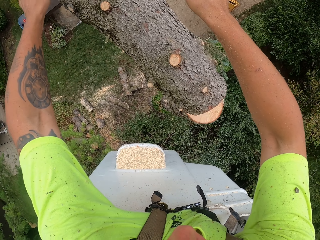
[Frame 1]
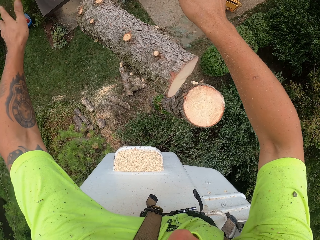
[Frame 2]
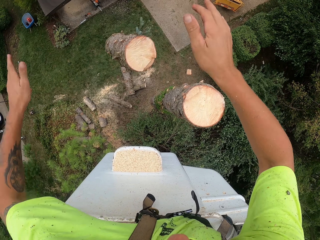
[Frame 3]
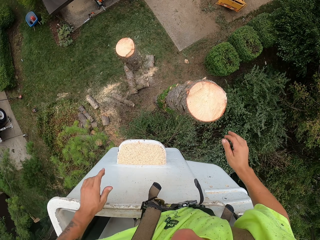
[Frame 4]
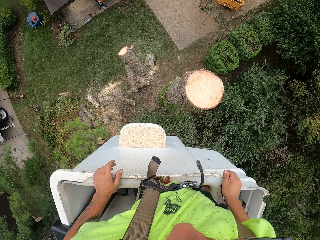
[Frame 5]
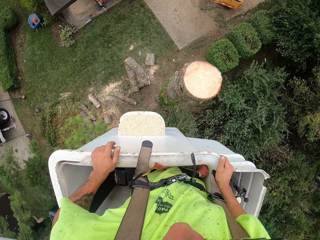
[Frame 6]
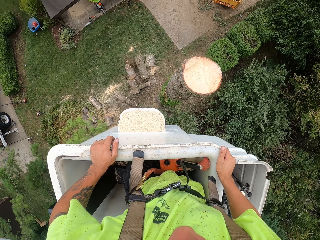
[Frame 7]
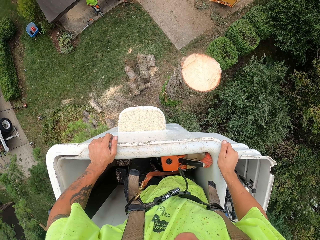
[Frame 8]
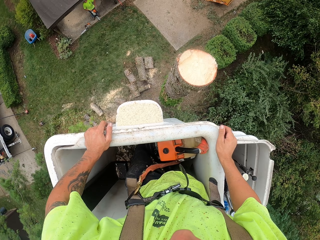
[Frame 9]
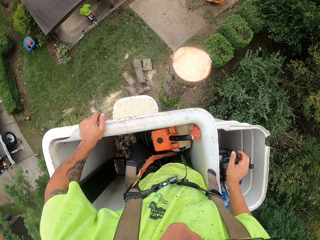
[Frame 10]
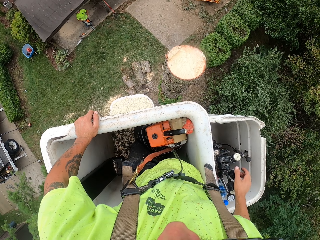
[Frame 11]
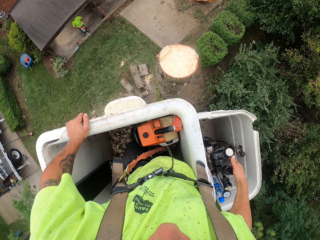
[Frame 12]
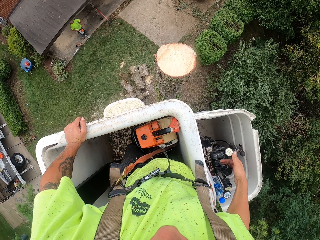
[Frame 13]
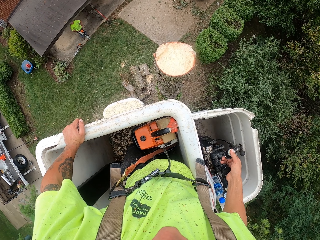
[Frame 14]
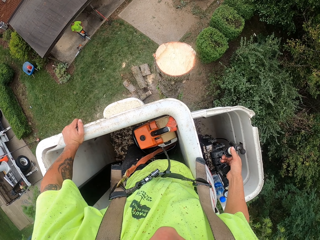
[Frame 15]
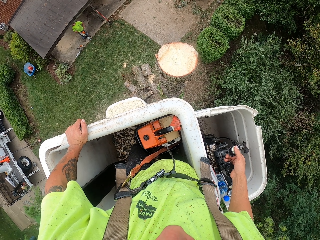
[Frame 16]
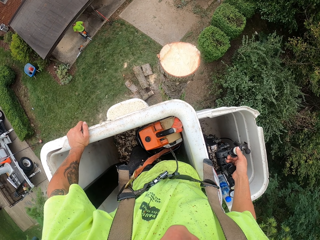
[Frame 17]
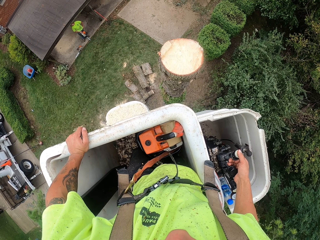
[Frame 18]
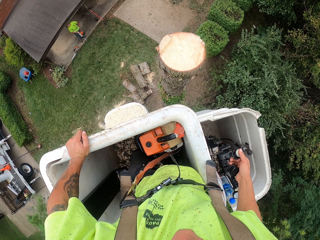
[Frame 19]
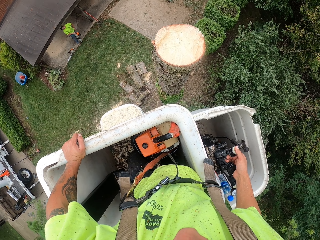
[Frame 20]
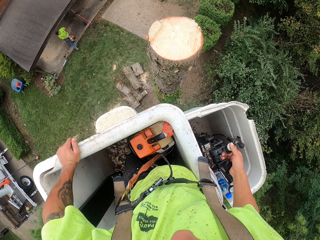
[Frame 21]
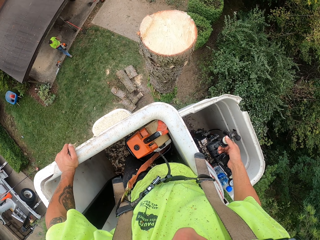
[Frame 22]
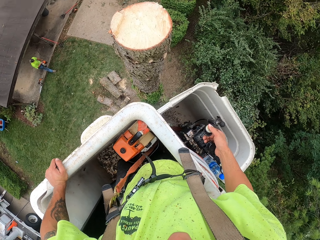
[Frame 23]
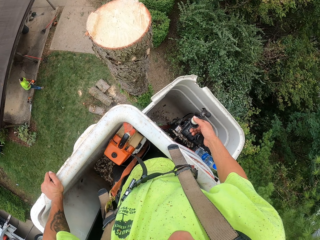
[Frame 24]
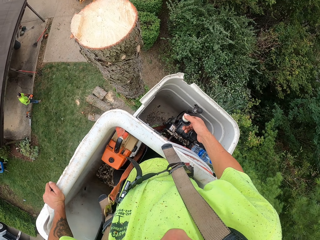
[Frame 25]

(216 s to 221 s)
The camera wearer touches a crane with both hands. He operates the crane lift bucket with his right hand.

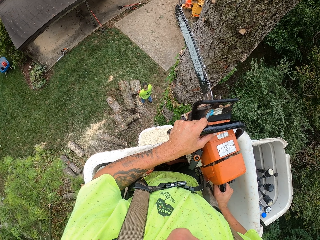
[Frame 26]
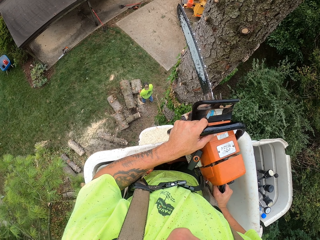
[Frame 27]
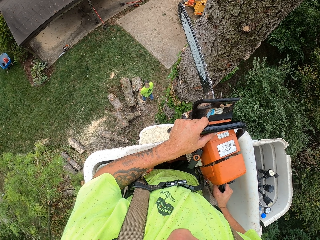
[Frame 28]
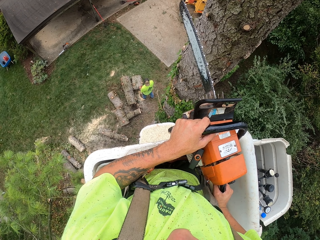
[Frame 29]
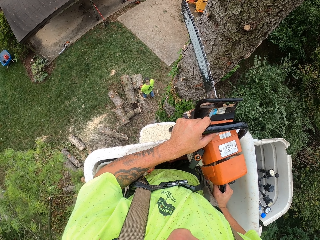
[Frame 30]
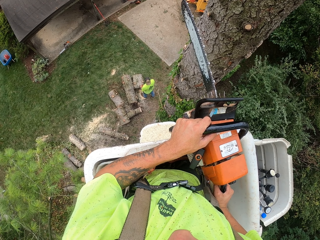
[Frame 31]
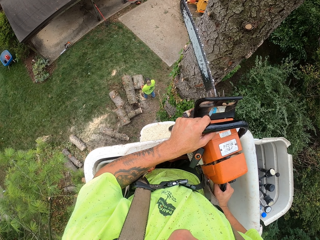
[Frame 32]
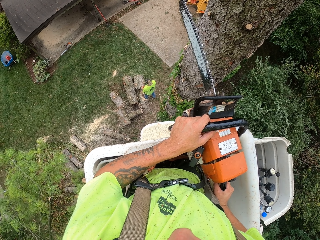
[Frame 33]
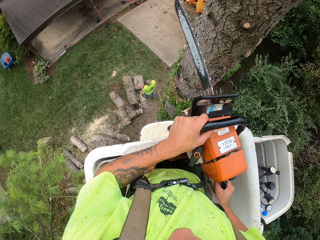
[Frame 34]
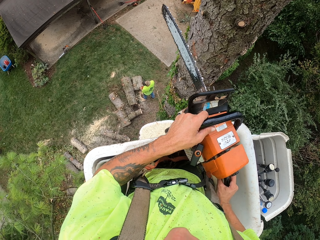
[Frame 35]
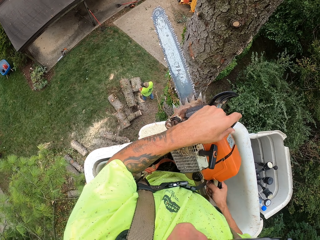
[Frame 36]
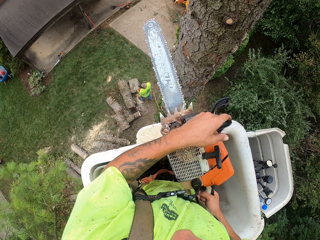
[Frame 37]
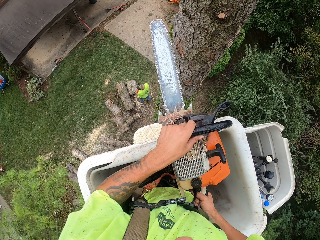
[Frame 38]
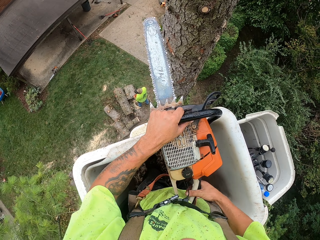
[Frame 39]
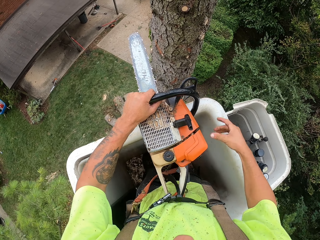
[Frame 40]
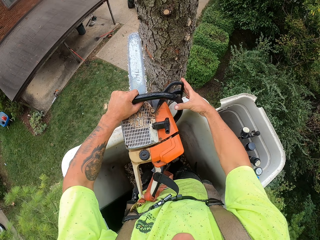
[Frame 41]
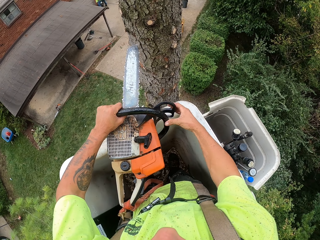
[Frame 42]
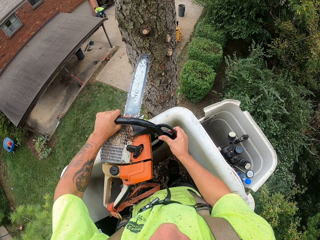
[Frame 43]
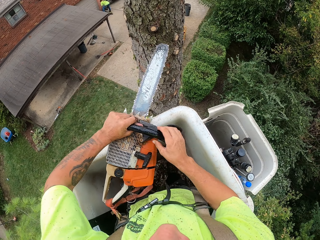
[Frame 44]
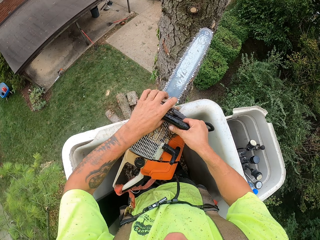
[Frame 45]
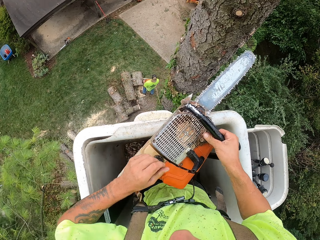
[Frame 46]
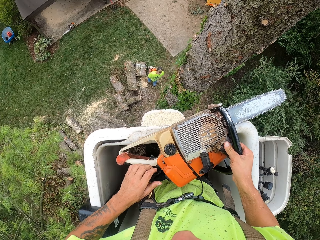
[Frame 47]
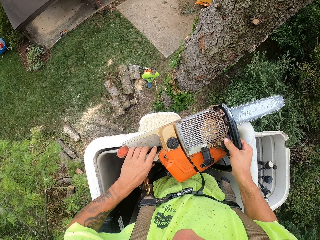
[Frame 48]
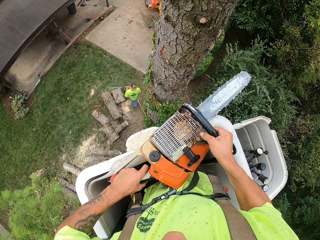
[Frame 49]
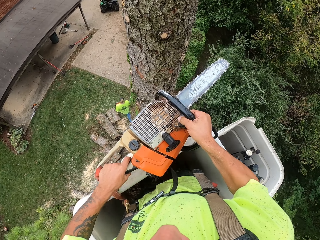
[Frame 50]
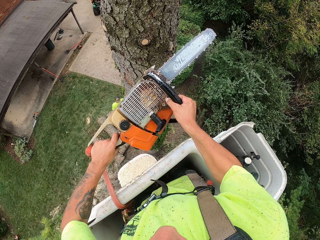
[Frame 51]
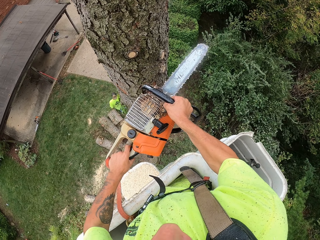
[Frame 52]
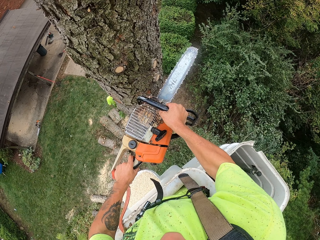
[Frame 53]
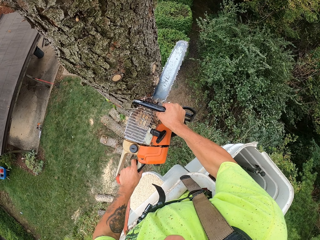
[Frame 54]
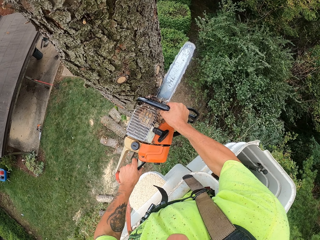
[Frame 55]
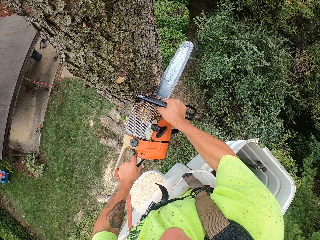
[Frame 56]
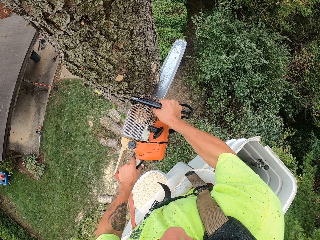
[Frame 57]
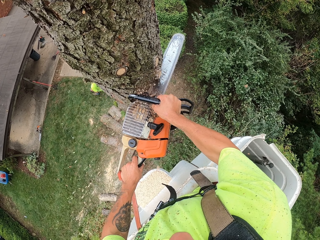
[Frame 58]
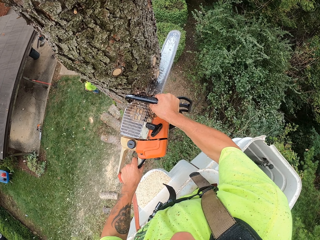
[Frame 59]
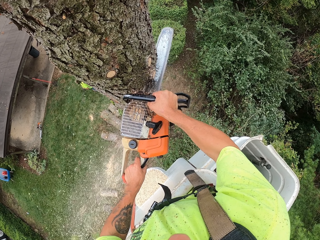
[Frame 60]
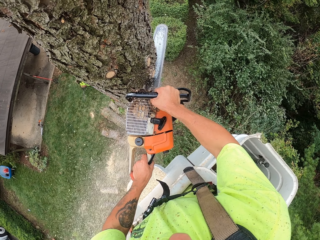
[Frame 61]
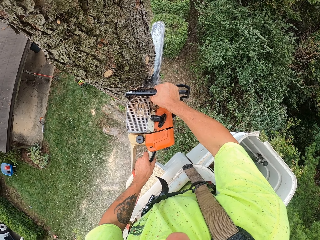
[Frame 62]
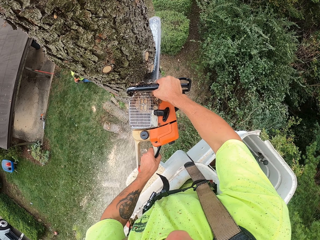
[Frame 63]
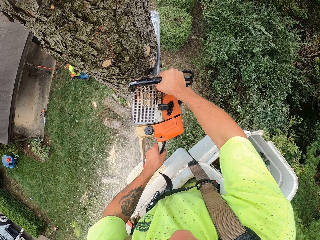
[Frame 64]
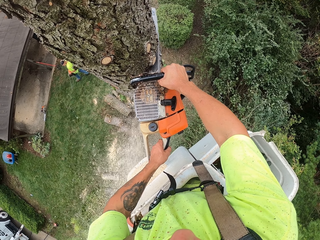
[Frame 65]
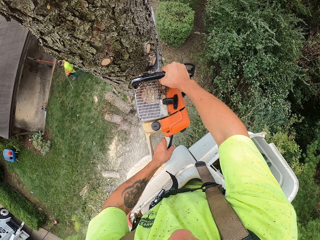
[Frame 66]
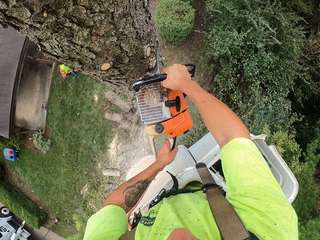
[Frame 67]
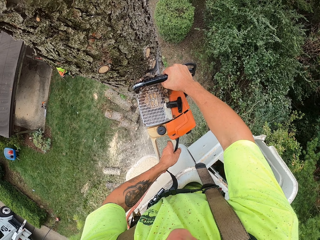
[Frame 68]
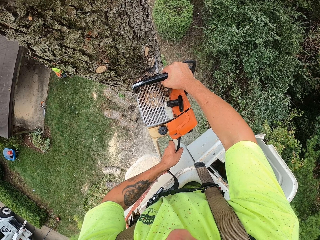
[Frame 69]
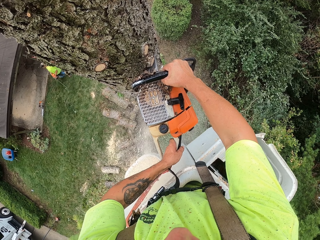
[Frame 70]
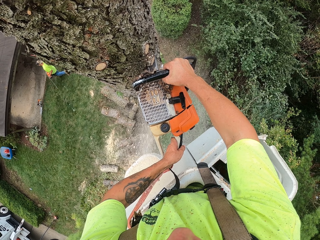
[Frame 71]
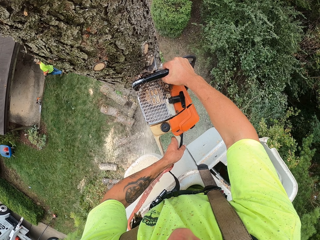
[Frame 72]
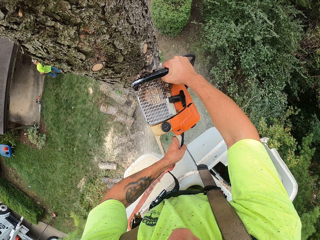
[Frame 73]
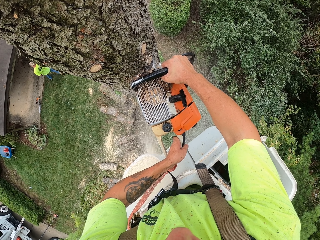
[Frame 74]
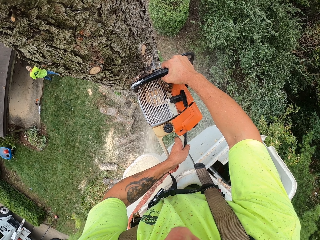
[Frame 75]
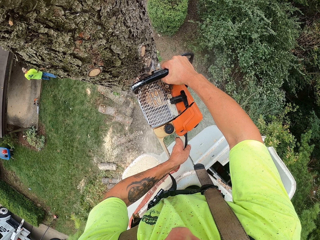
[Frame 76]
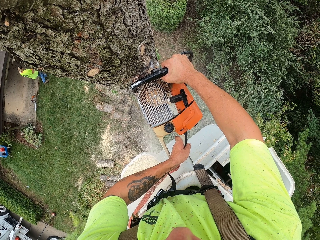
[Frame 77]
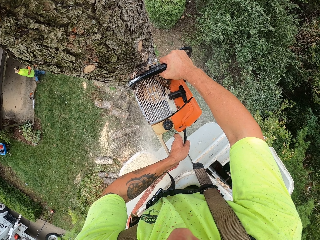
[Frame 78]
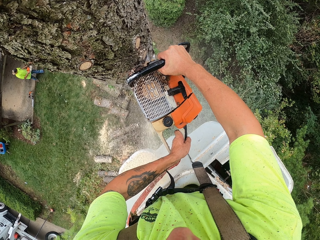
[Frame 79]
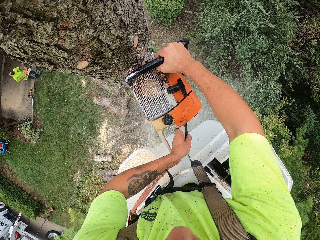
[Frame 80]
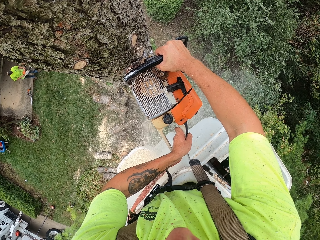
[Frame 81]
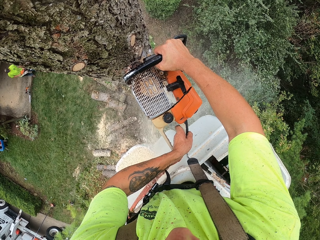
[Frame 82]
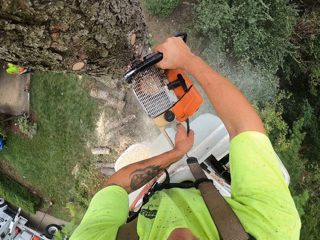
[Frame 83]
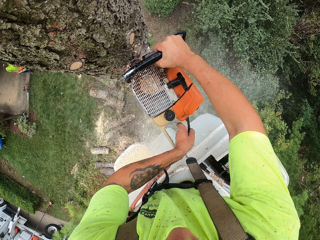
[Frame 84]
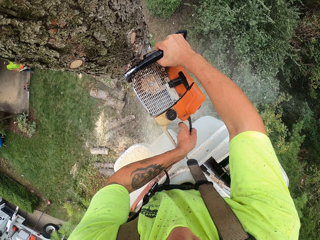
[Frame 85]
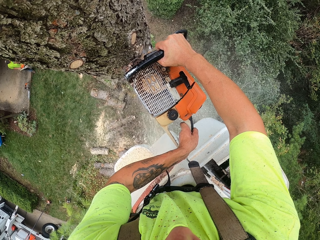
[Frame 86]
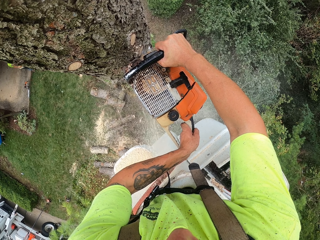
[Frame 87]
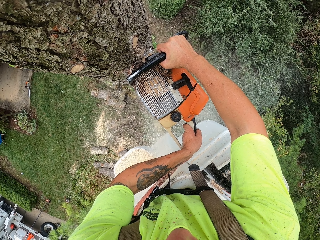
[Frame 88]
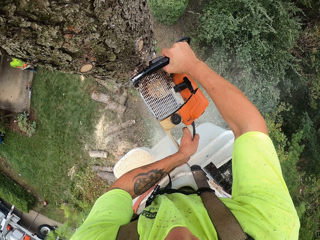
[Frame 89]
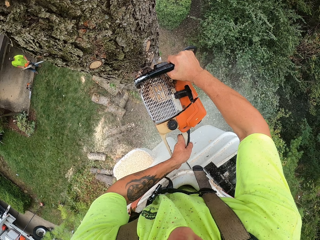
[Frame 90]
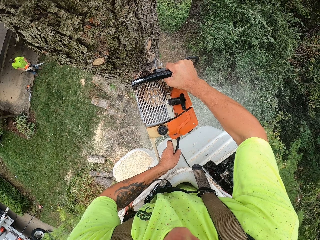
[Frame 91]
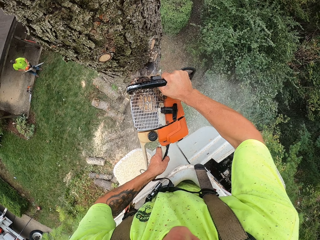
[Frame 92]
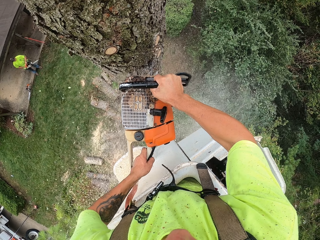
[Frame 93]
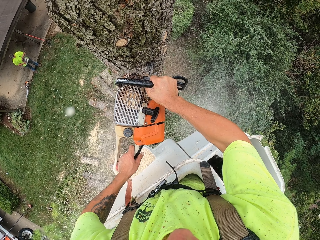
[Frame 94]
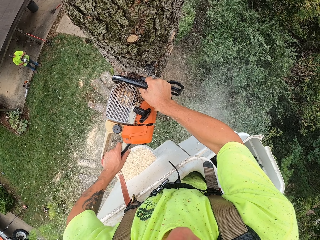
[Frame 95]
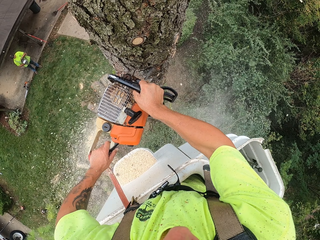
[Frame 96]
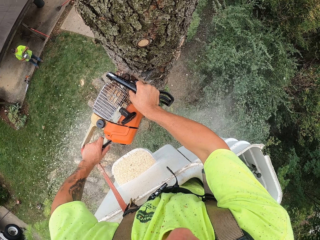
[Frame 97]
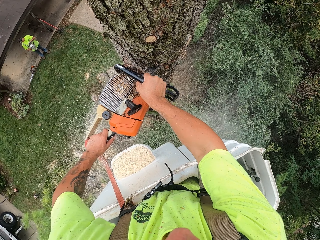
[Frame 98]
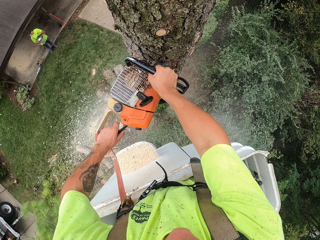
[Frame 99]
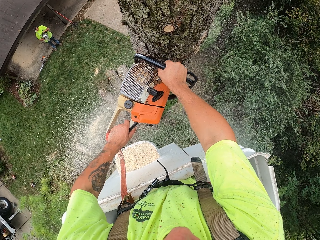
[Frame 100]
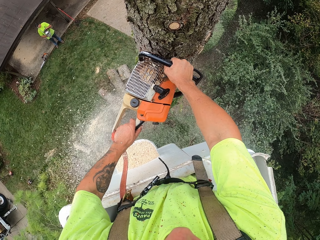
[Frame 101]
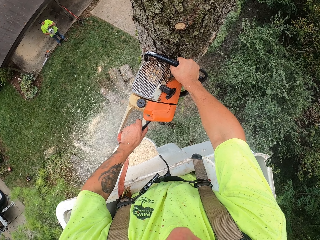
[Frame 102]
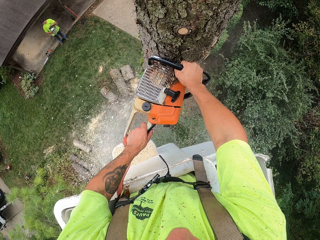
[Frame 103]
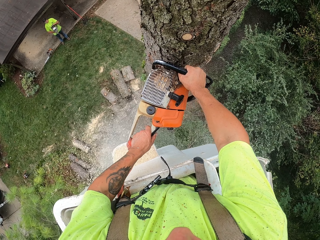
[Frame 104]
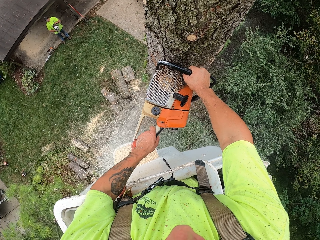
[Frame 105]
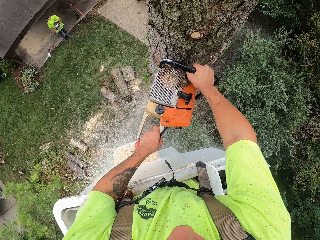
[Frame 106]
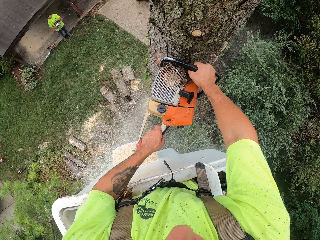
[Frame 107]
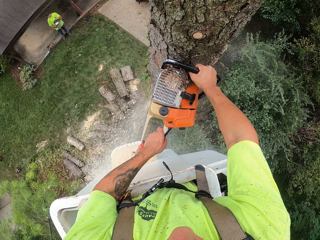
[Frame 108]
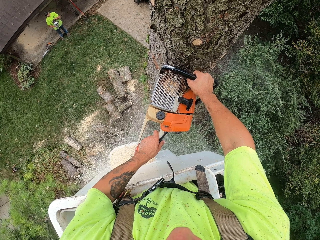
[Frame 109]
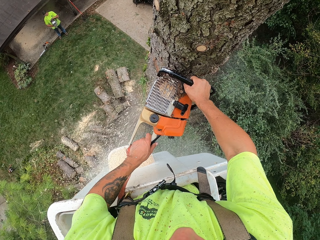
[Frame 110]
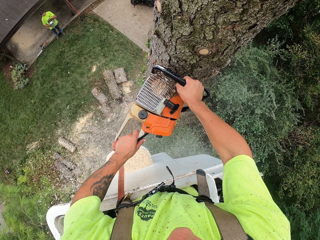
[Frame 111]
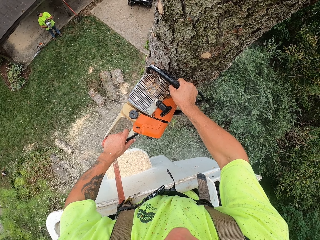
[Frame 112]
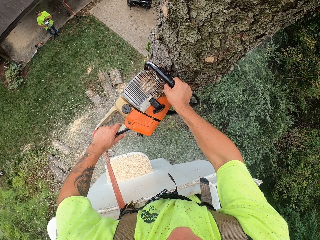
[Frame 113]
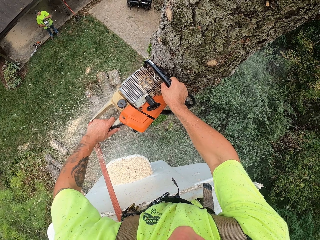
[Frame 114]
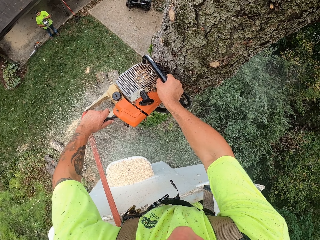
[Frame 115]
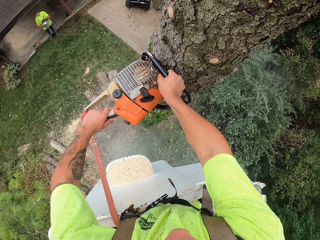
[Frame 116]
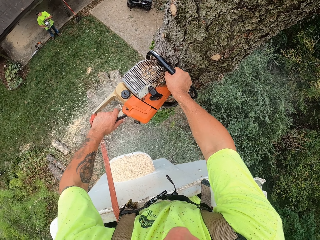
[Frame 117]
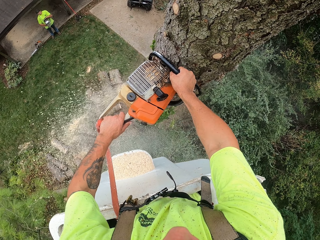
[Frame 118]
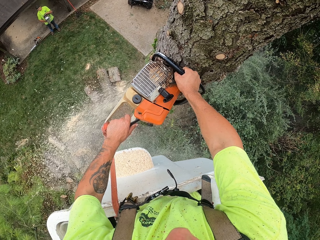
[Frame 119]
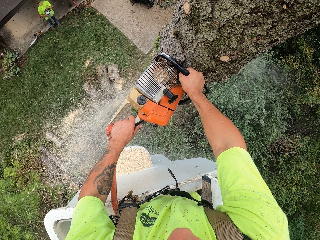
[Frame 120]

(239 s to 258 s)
The camera wearer turns the chainsaw aside, pulls the hand guard of the chainsaw, presses a throttle of the chainsaw and switches on the chainsaw. He cuts the tree trunk with the chainsaw in his hands.
